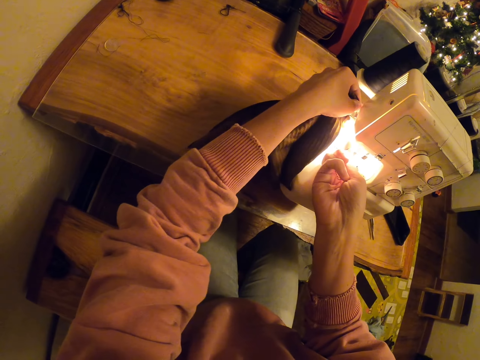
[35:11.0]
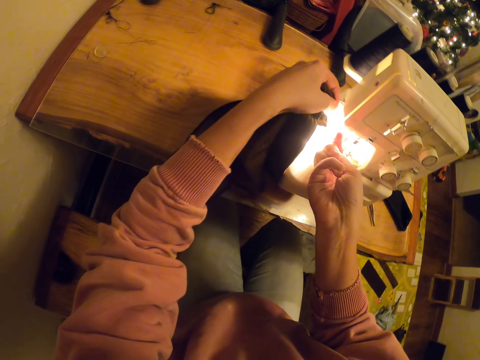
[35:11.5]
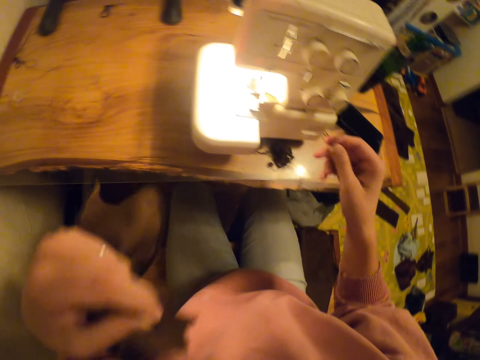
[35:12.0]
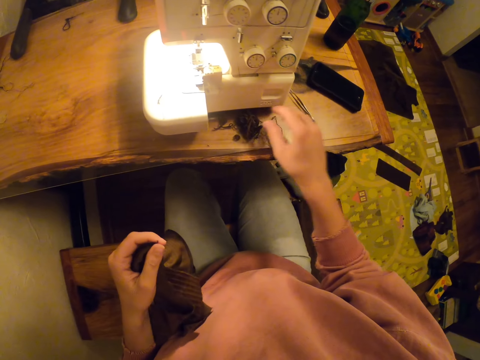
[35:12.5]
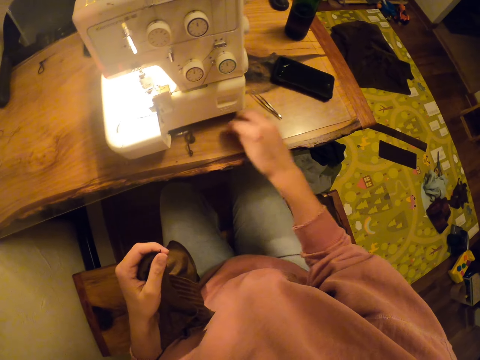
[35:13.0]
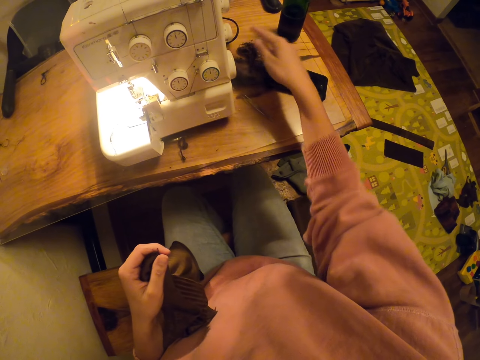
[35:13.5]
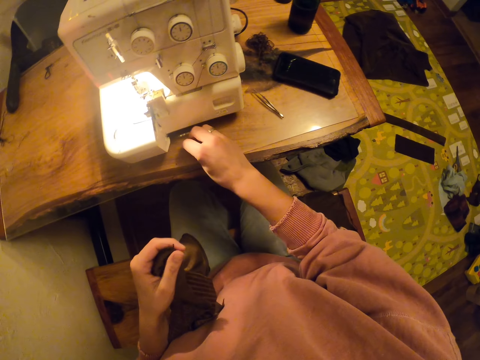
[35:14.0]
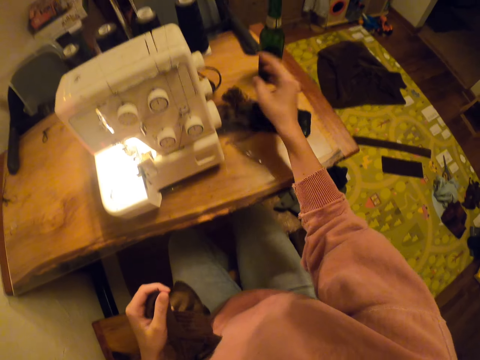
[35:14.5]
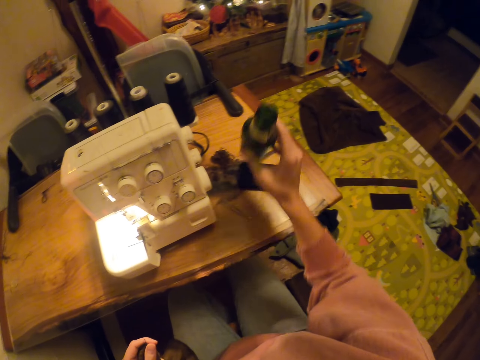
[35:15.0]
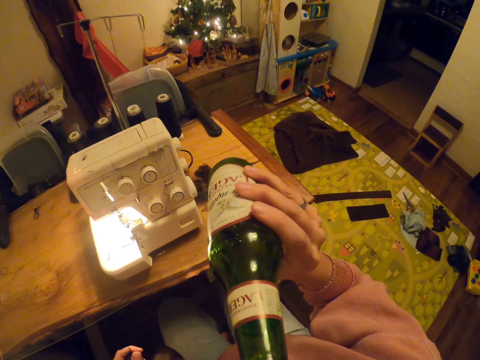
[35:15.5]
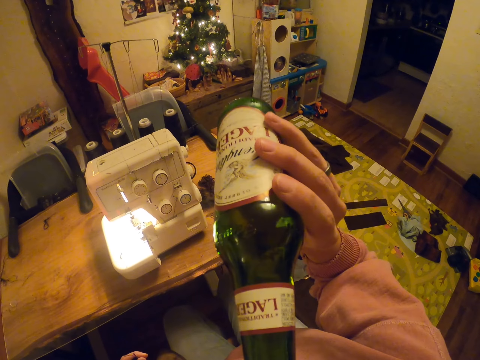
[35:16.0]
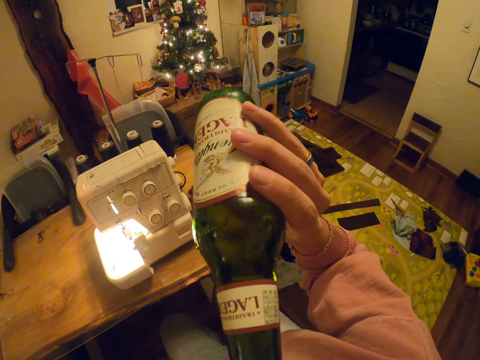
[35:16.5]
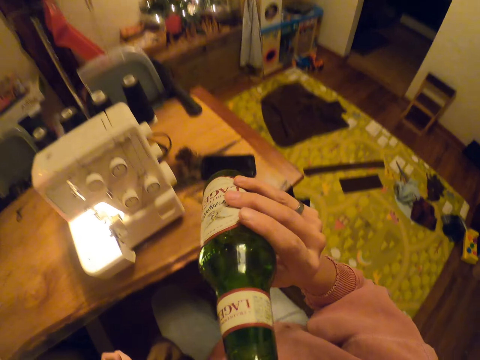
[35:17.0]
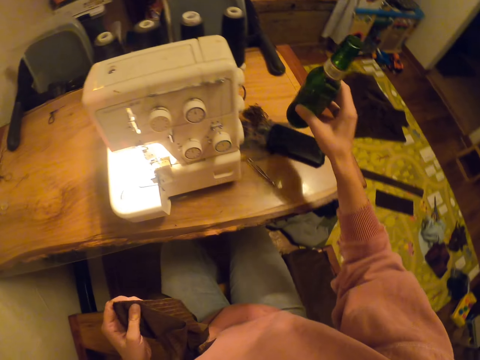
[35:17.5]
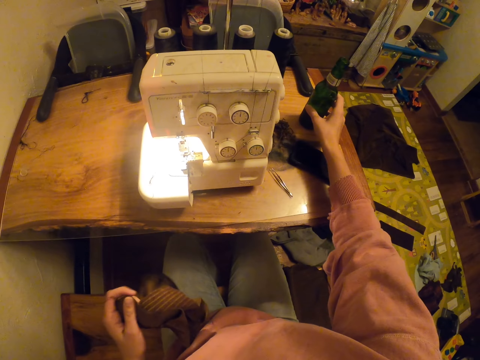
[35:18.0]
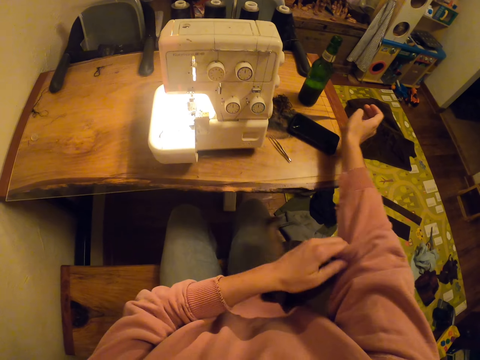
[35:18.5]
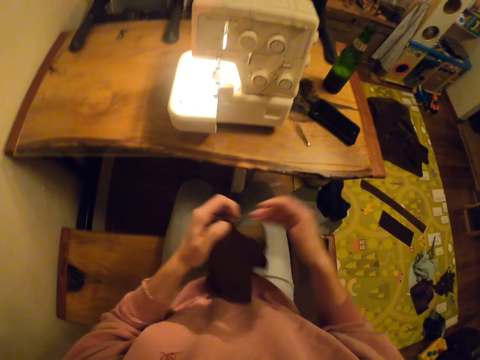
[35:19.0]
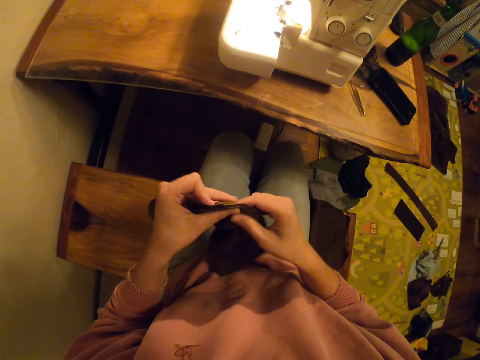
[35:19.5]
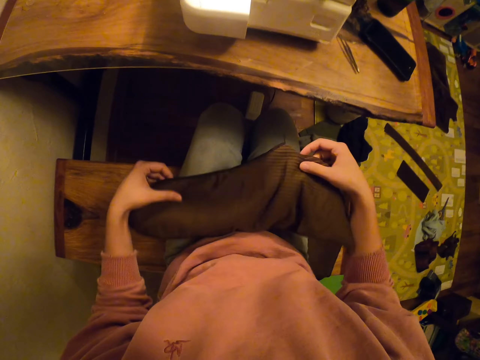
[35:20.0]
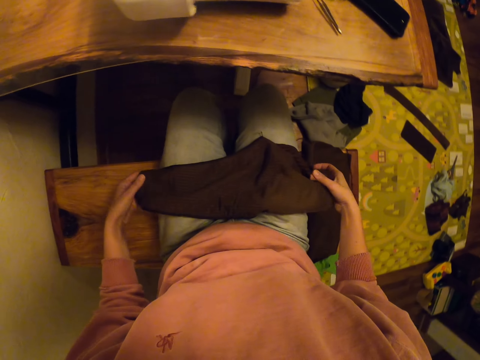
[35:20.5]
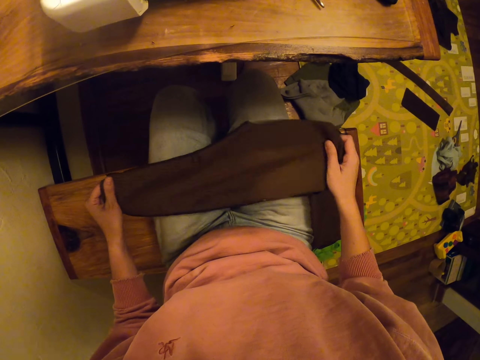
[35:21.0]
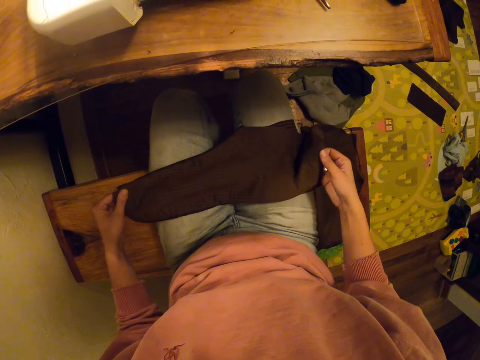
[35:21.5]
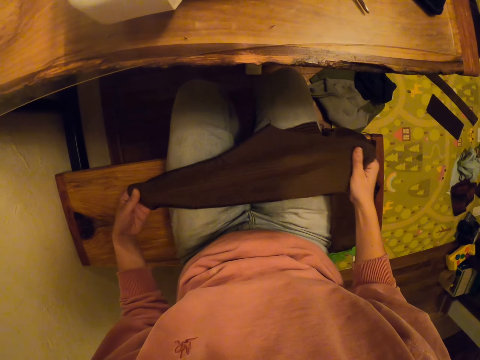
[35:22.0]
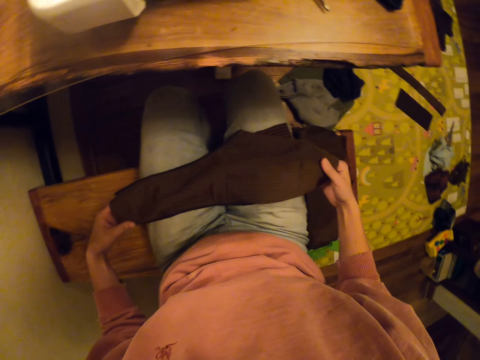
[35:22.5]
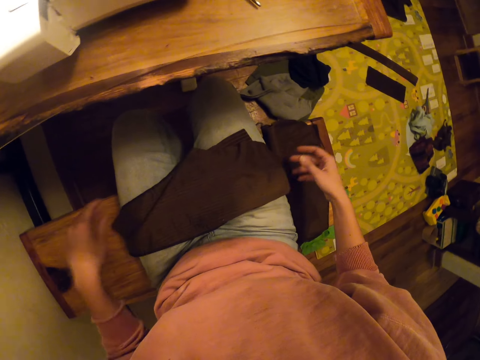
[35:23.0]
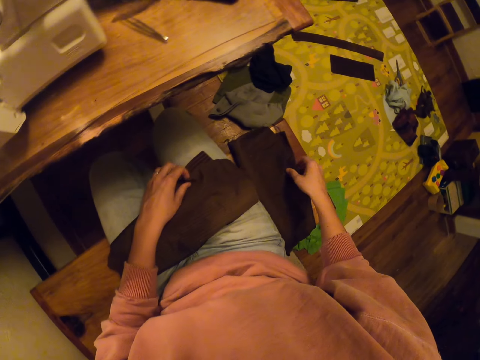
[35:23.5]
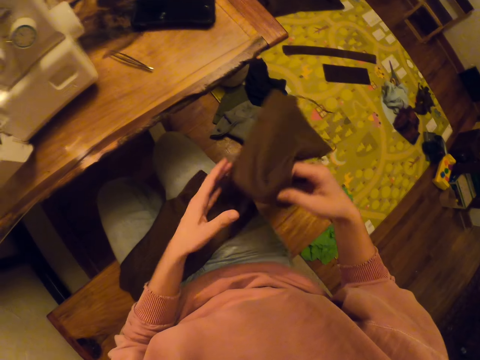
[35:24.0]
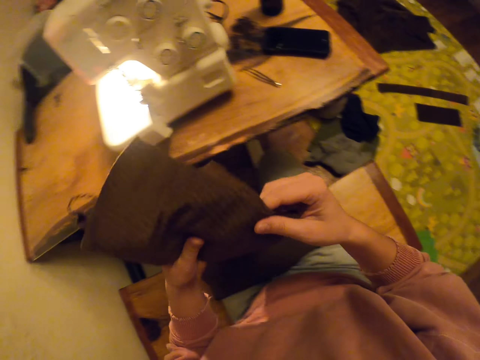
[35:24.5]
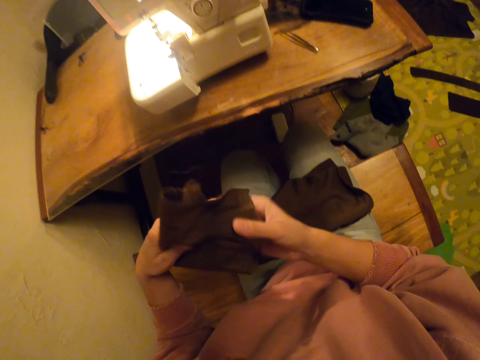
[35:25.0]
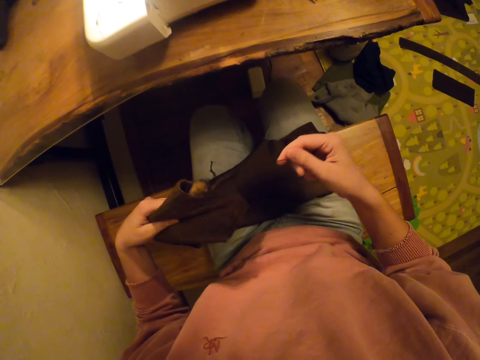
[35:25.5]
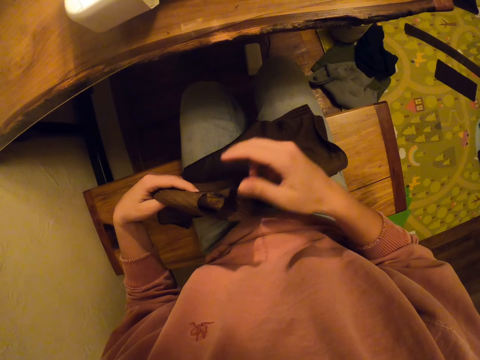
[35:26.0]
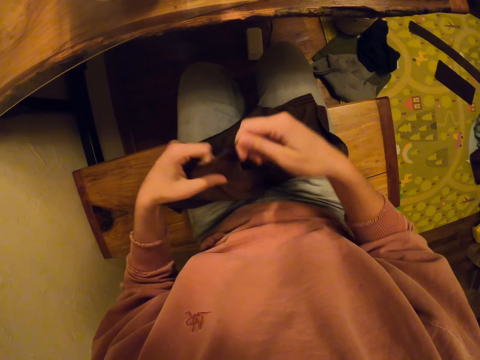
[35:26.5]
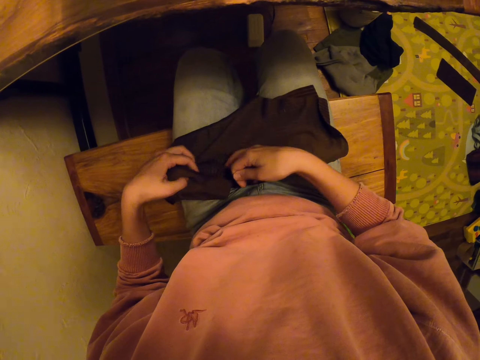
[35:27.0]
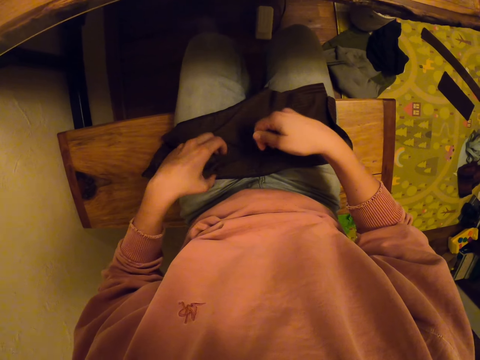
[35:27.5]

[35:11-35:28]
The camera wearer drops the thread down. She moves the thread. She picks a bottle from the table. She drinks from the bottle. She puts down the bottle. She pulls her sleeve up. She stretches the piece of cloth. She puts the cloth on her lap. She picks the other piece of cloth. She cuts the threads.

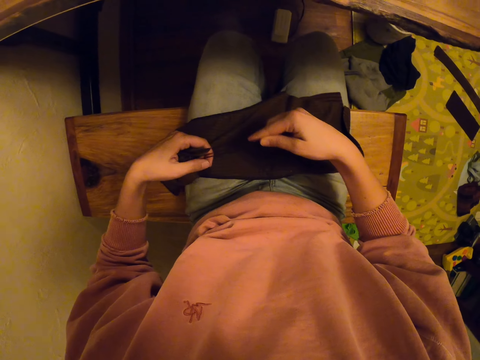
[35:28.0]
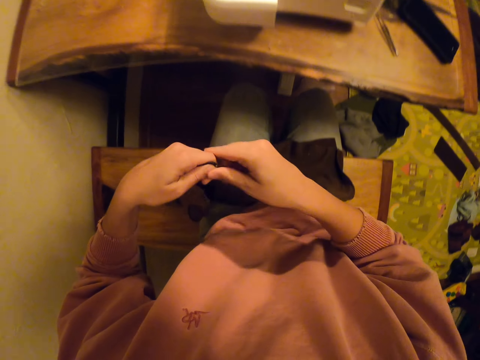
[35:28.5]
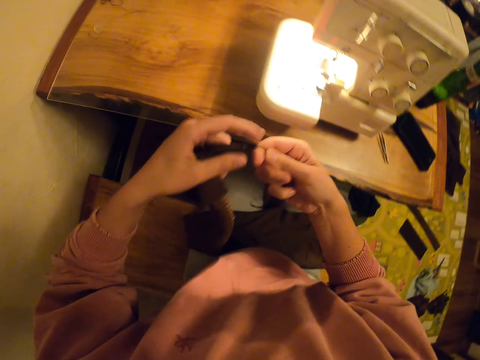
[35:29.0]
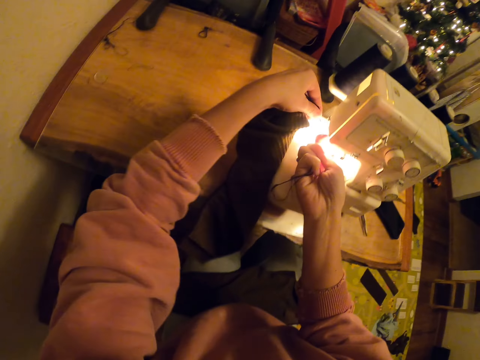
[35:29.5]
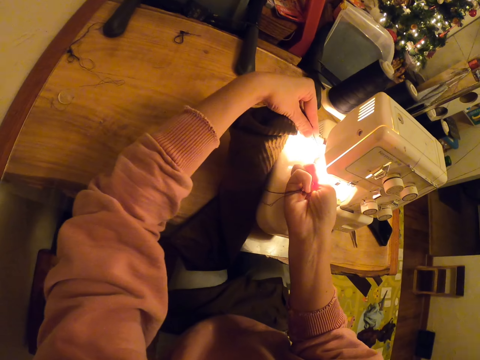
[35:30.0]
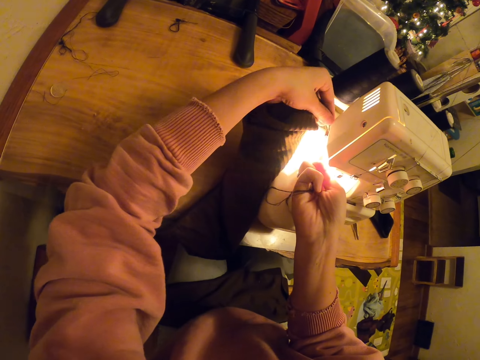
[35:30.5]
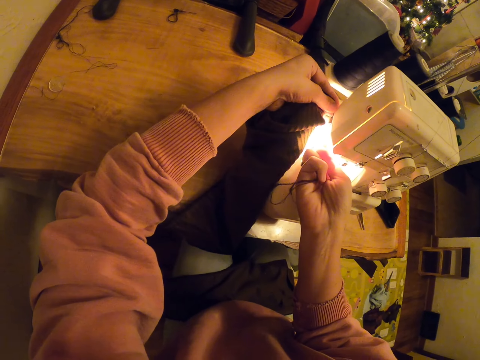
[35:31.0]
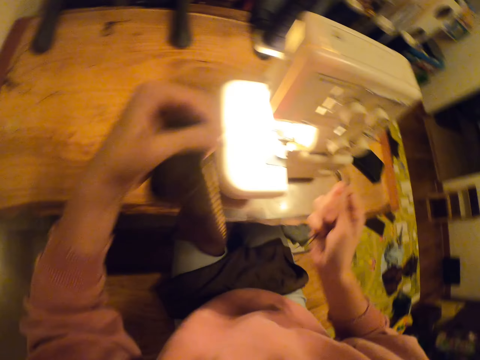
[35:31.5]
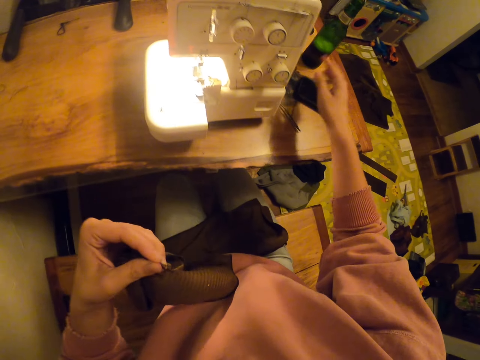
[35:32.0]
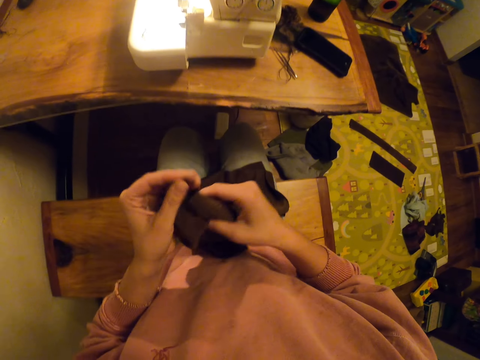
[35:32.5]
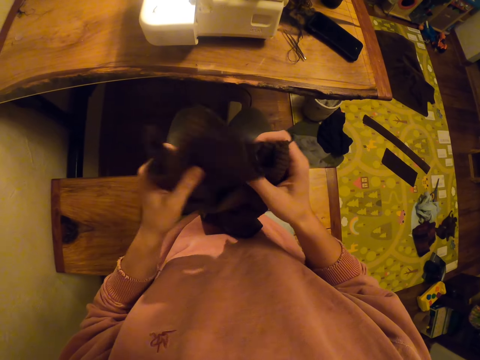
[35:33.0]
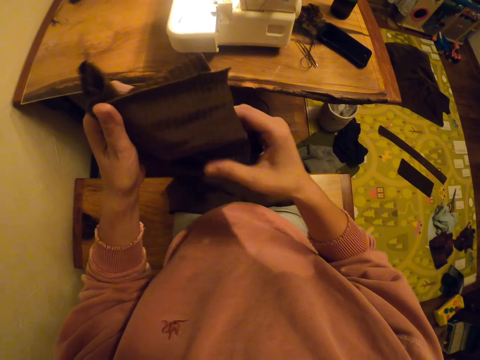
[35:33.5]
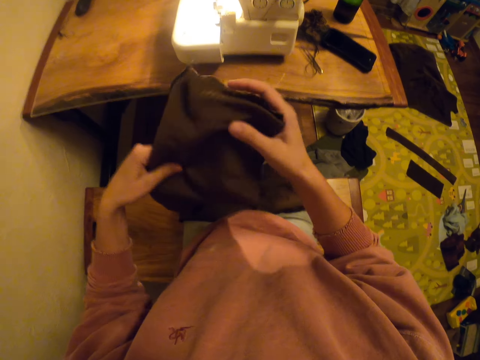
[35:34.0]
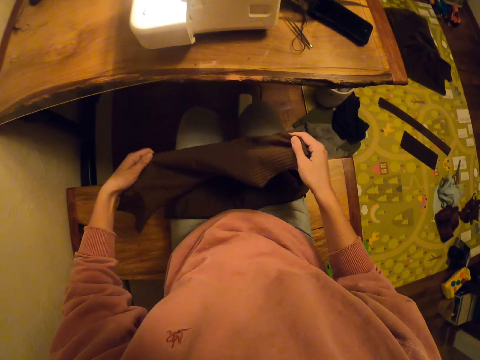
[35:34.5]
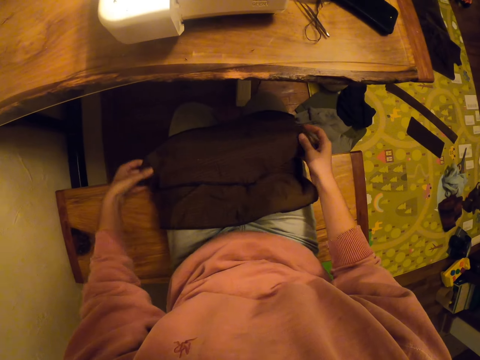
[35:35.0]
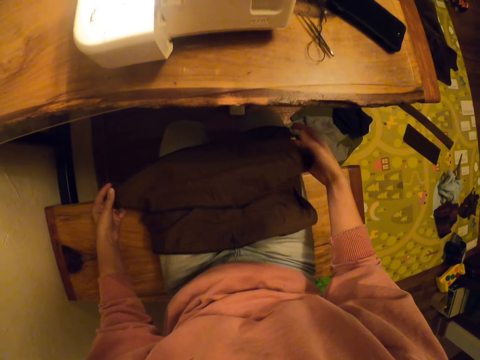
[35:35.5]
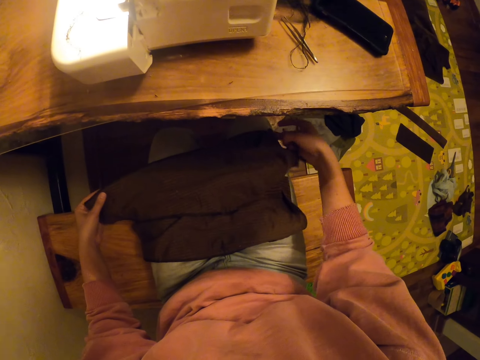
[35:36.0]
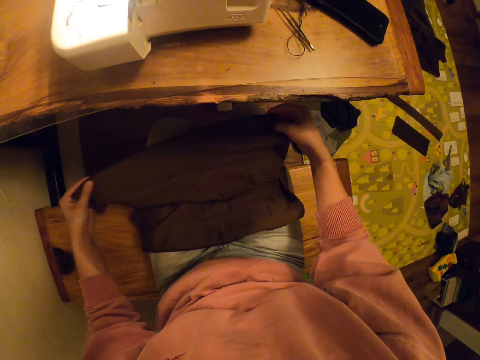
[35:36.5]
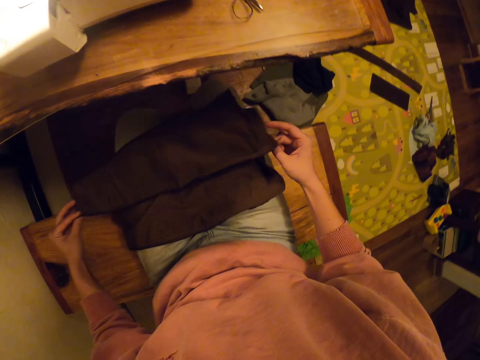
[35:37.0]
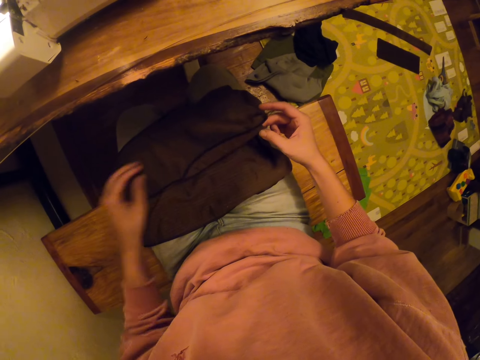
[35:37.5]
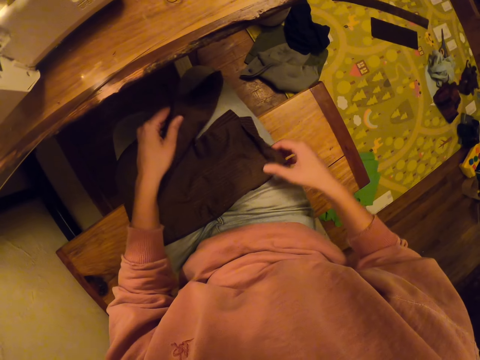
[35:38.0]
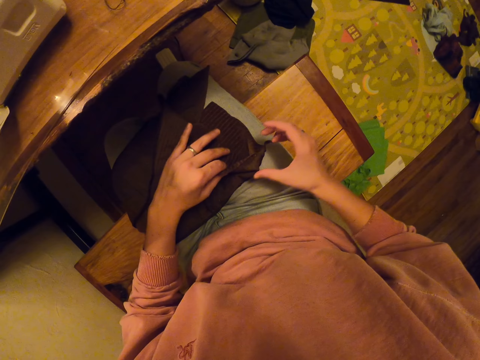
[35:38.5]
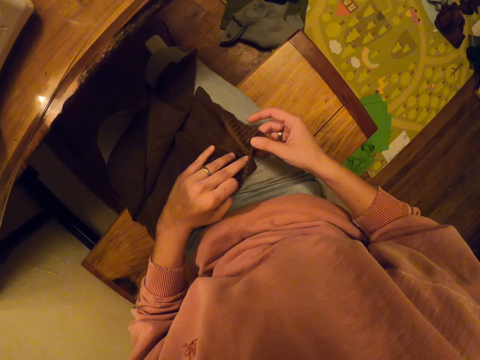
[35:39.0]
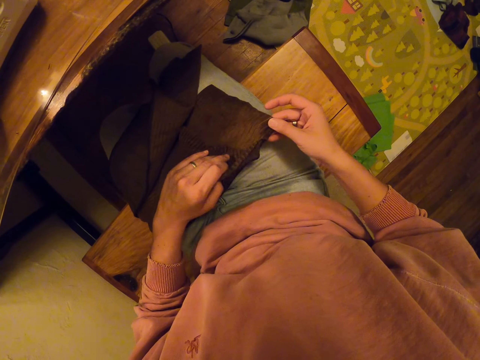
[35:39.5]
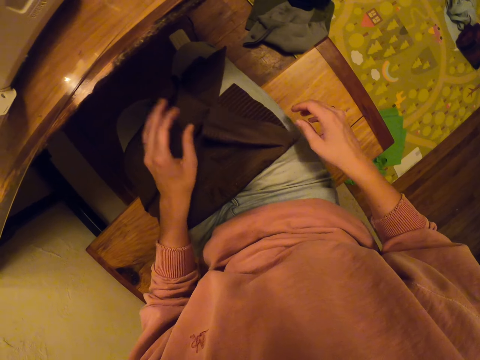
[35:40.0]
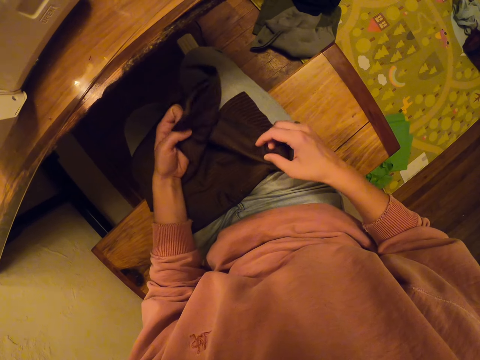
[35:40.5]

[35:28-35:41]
The camera wearer cuts the thread on the cloth. They drop the thread, put the cloth on the lap, stretch the piece of cloth, and check the cloths.
